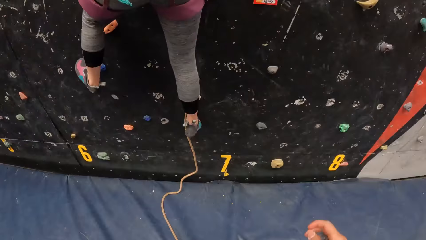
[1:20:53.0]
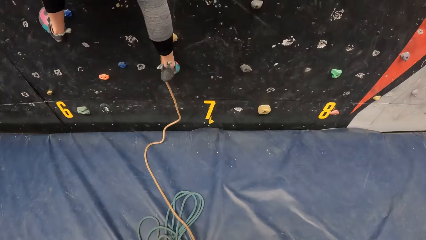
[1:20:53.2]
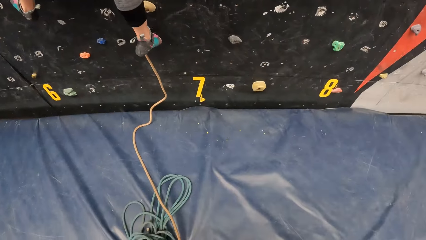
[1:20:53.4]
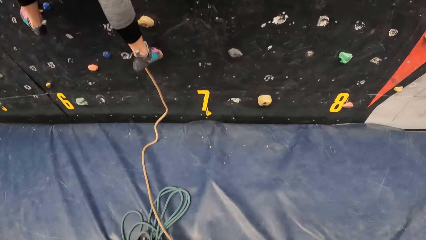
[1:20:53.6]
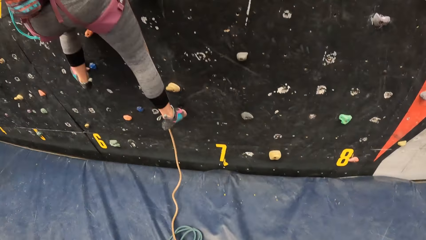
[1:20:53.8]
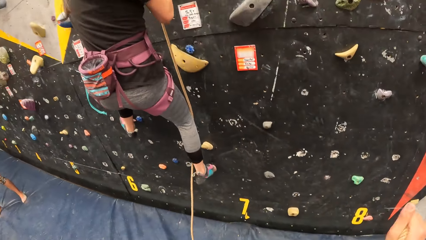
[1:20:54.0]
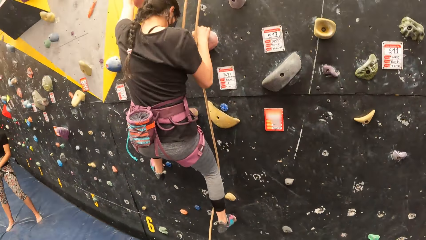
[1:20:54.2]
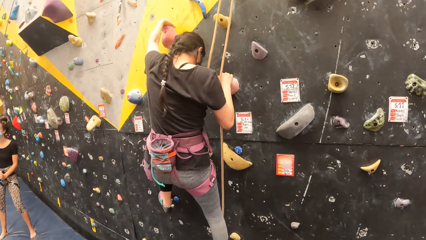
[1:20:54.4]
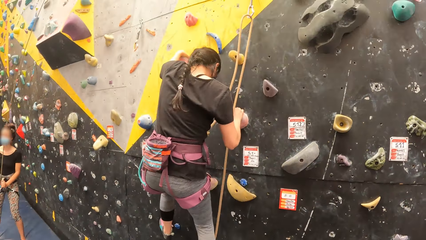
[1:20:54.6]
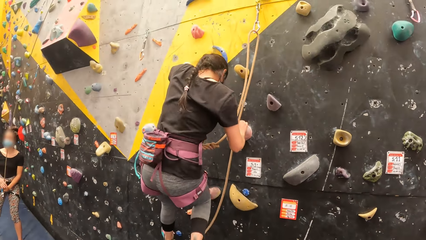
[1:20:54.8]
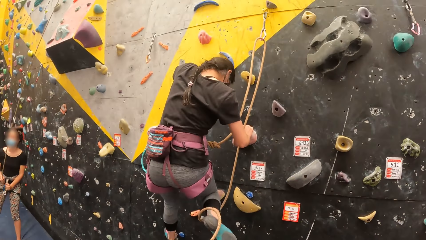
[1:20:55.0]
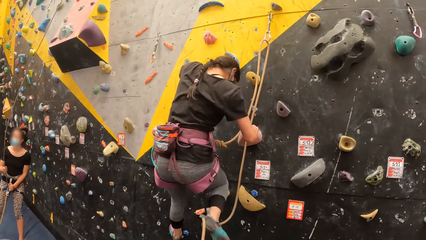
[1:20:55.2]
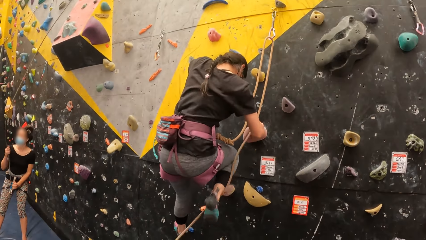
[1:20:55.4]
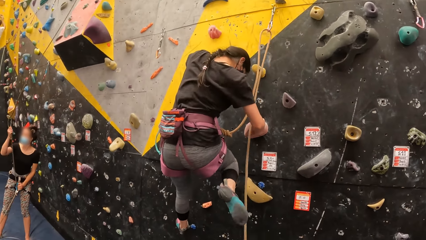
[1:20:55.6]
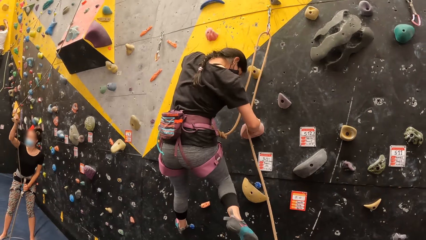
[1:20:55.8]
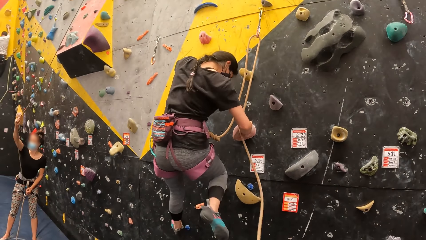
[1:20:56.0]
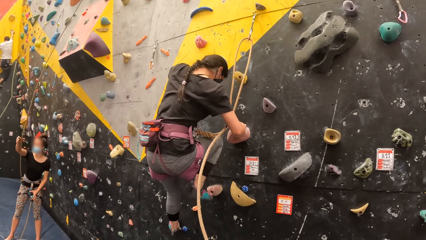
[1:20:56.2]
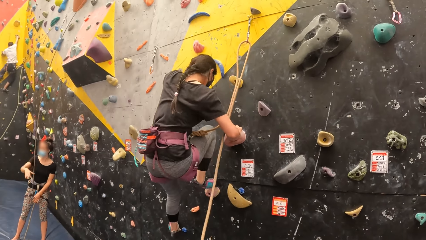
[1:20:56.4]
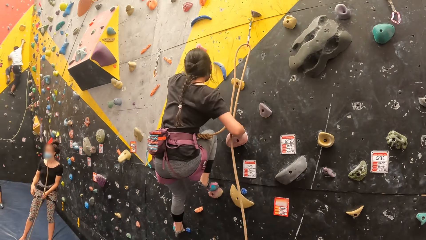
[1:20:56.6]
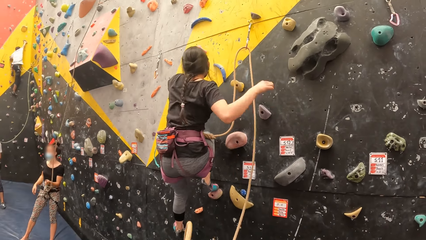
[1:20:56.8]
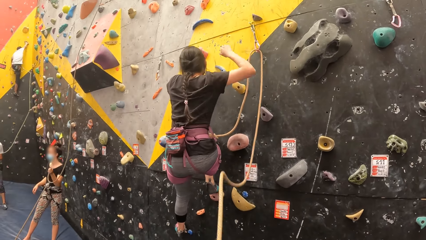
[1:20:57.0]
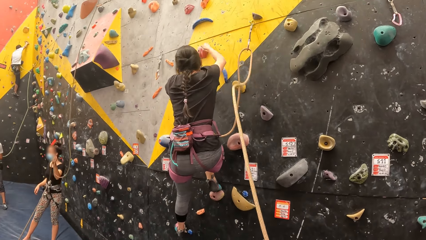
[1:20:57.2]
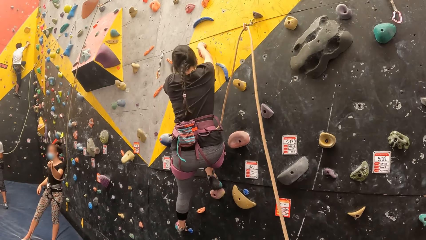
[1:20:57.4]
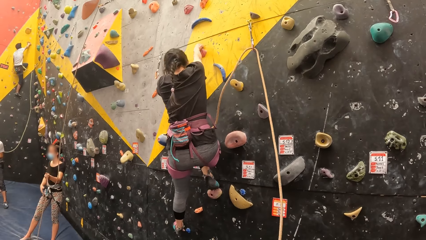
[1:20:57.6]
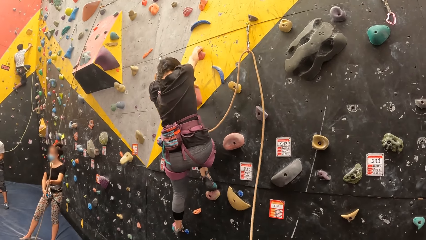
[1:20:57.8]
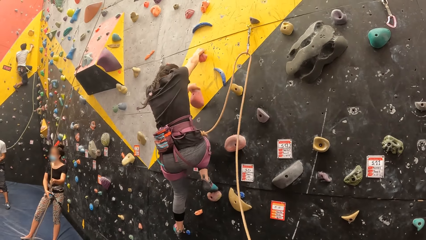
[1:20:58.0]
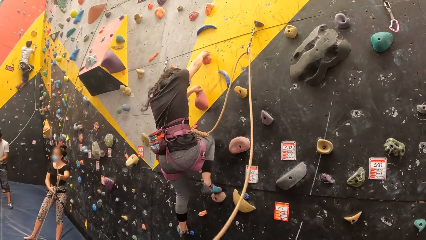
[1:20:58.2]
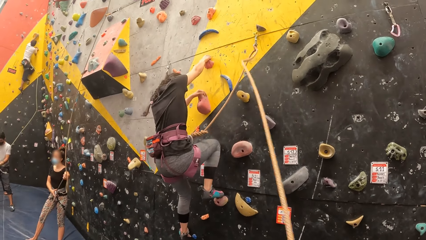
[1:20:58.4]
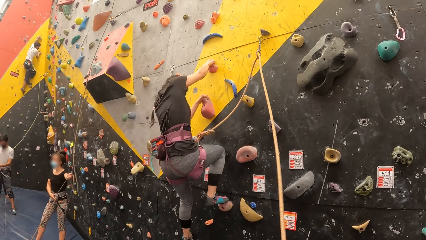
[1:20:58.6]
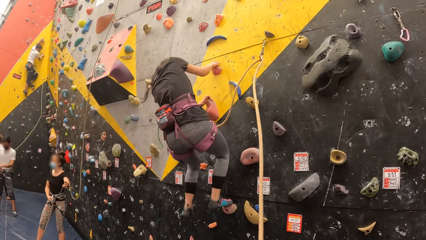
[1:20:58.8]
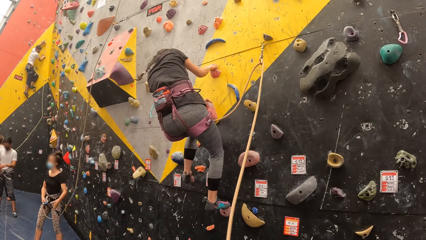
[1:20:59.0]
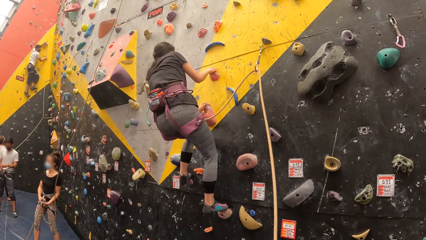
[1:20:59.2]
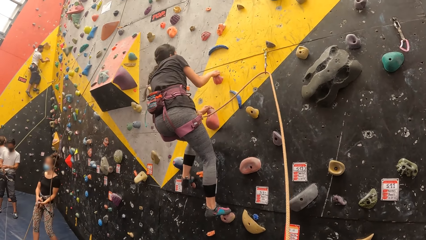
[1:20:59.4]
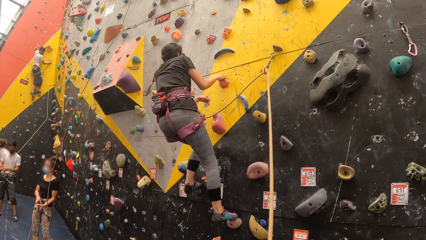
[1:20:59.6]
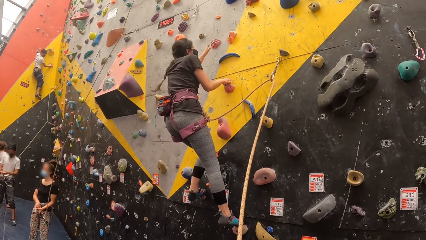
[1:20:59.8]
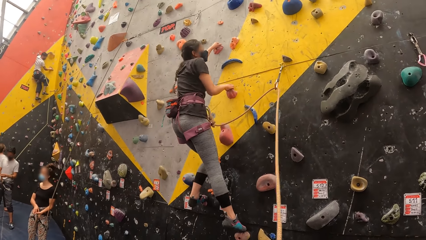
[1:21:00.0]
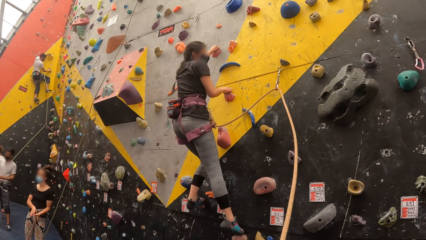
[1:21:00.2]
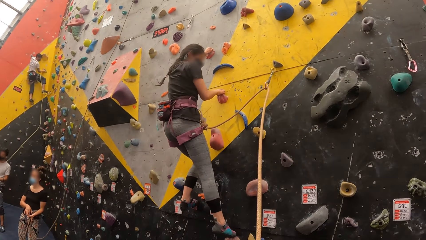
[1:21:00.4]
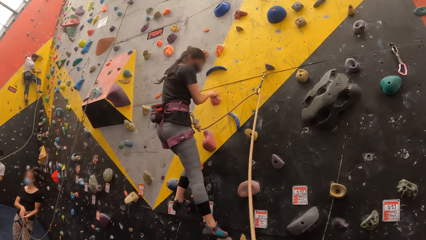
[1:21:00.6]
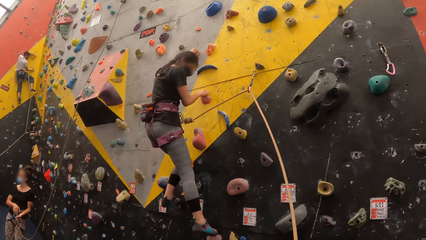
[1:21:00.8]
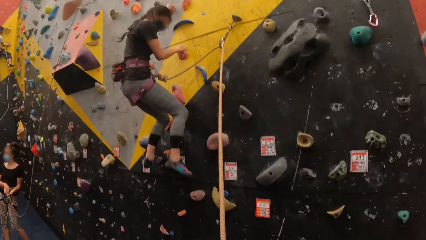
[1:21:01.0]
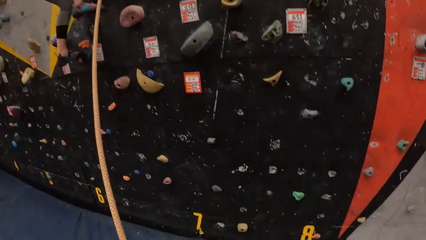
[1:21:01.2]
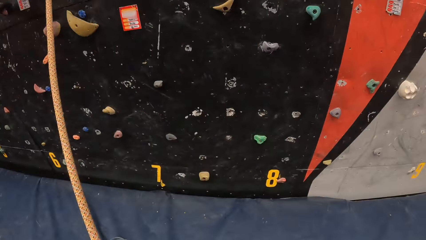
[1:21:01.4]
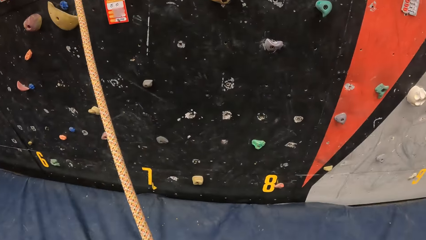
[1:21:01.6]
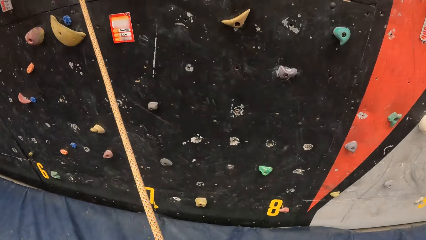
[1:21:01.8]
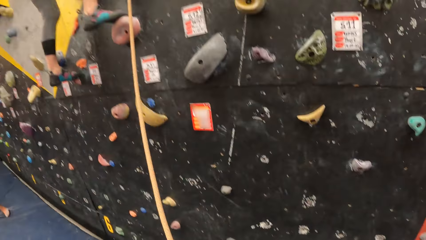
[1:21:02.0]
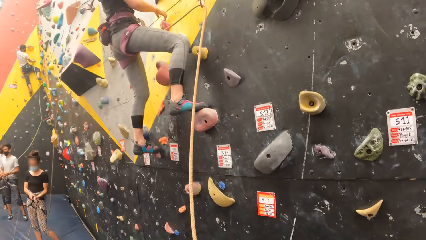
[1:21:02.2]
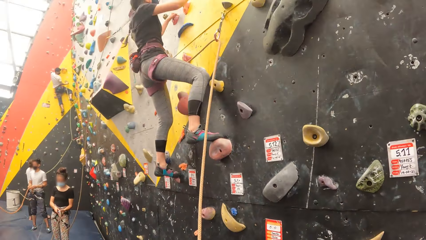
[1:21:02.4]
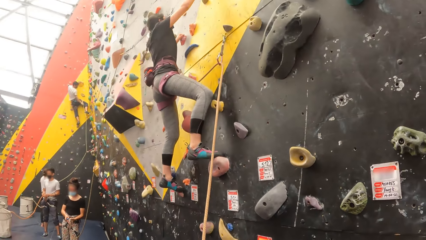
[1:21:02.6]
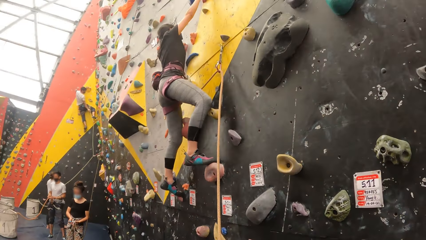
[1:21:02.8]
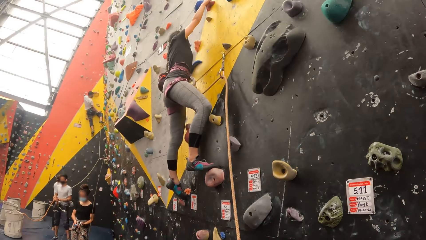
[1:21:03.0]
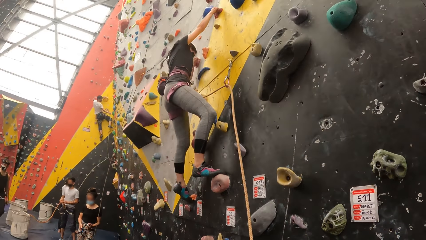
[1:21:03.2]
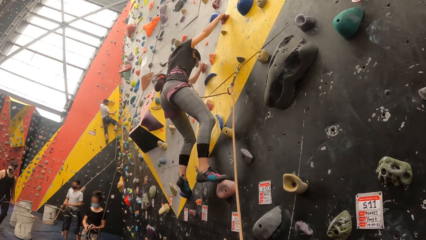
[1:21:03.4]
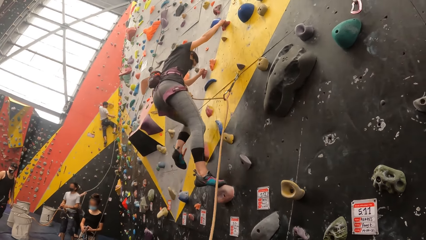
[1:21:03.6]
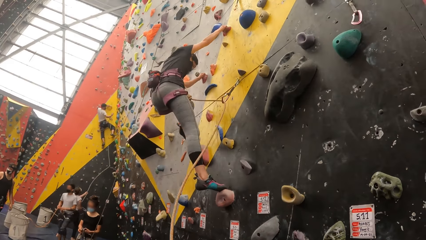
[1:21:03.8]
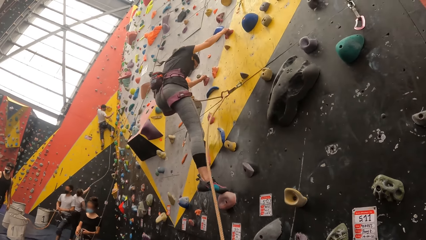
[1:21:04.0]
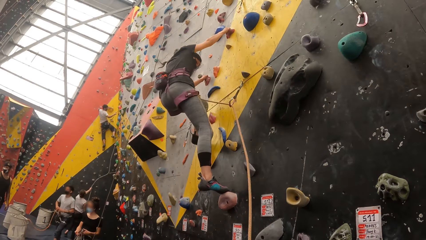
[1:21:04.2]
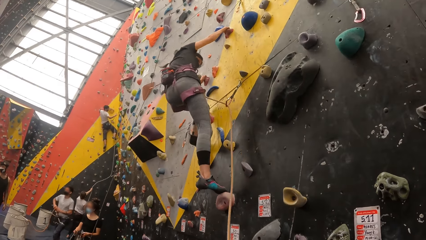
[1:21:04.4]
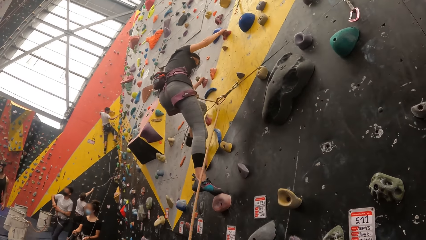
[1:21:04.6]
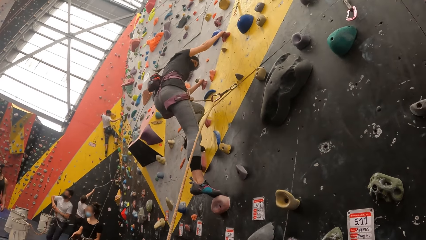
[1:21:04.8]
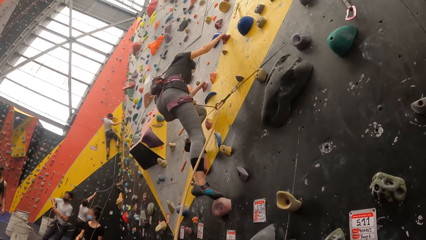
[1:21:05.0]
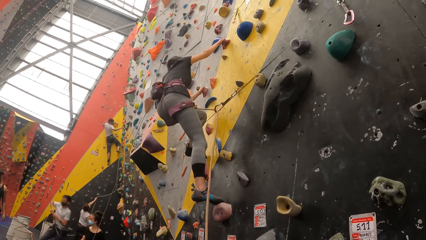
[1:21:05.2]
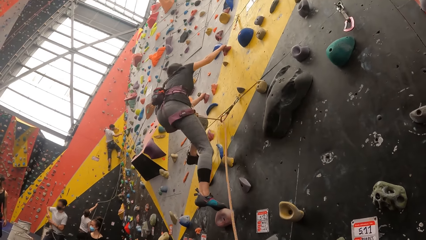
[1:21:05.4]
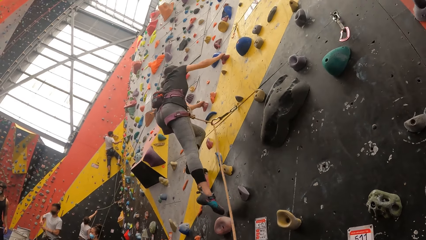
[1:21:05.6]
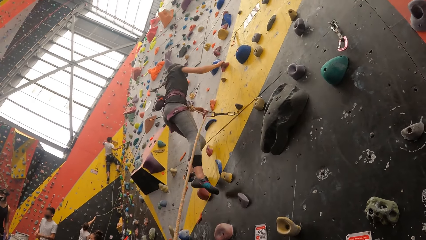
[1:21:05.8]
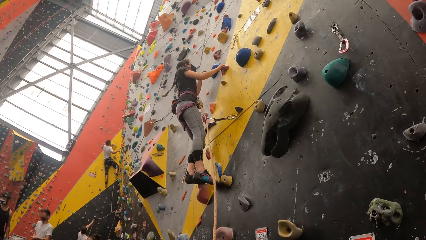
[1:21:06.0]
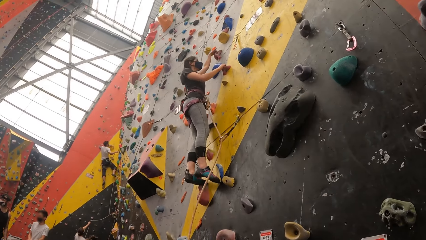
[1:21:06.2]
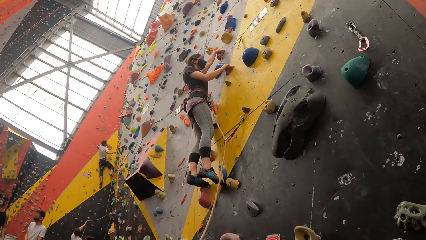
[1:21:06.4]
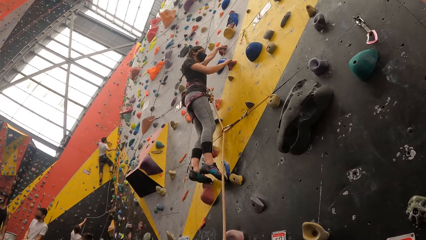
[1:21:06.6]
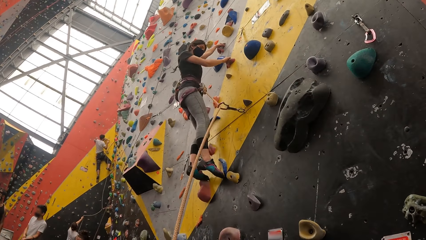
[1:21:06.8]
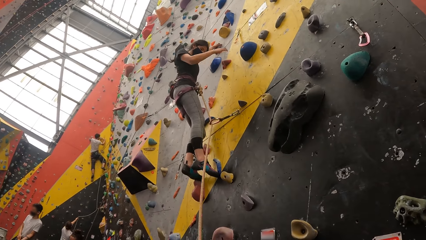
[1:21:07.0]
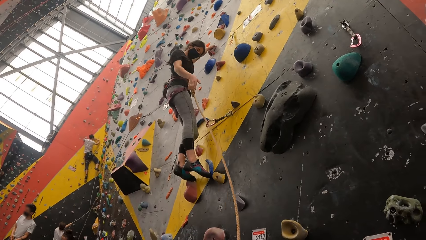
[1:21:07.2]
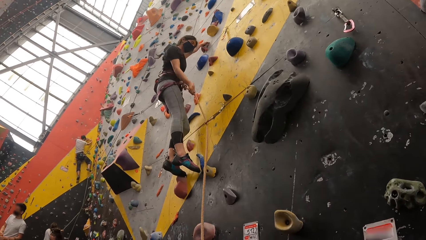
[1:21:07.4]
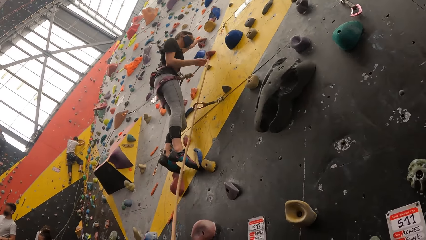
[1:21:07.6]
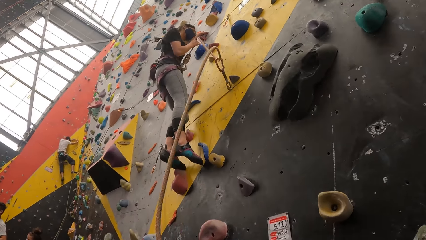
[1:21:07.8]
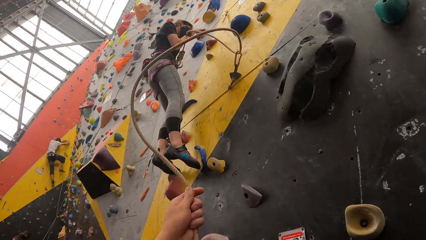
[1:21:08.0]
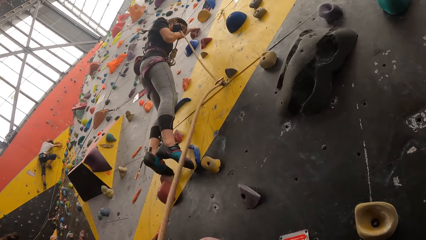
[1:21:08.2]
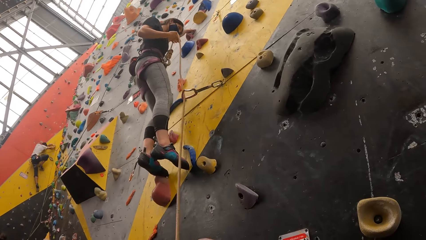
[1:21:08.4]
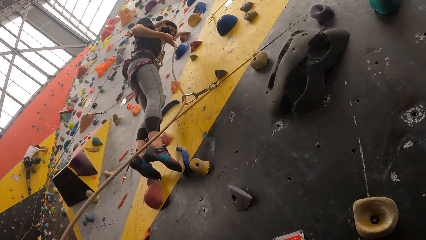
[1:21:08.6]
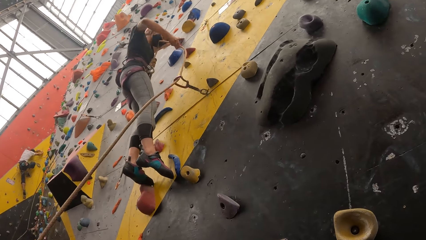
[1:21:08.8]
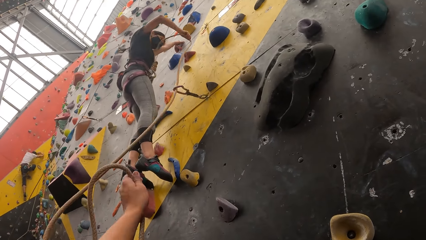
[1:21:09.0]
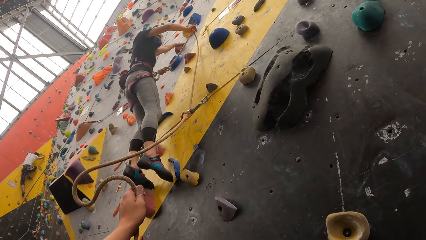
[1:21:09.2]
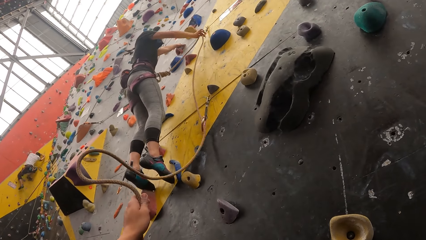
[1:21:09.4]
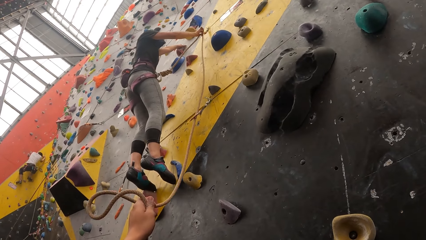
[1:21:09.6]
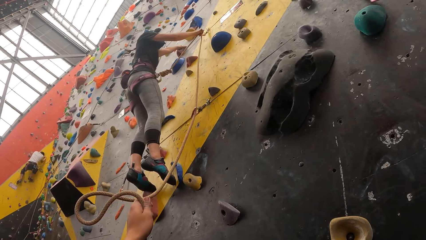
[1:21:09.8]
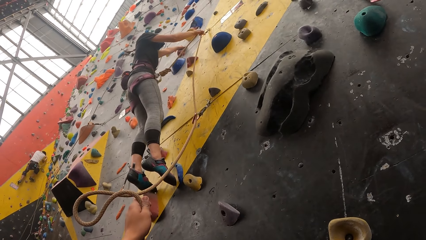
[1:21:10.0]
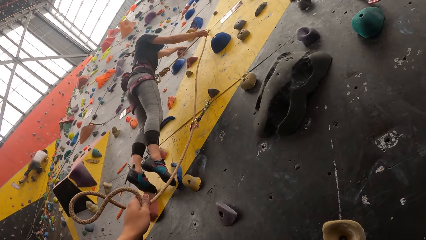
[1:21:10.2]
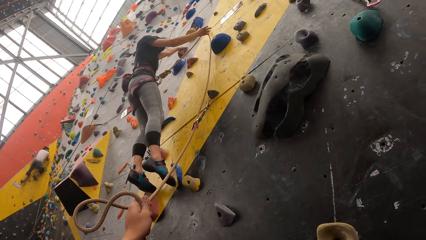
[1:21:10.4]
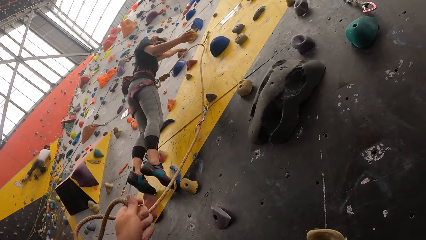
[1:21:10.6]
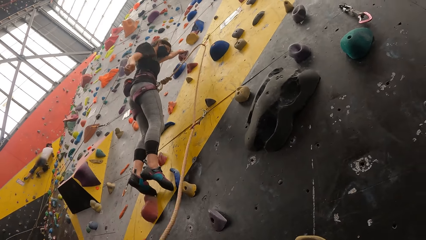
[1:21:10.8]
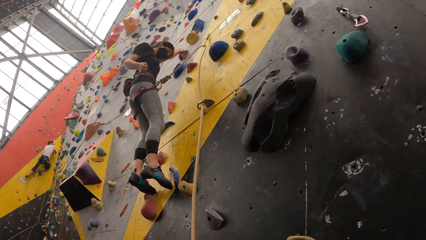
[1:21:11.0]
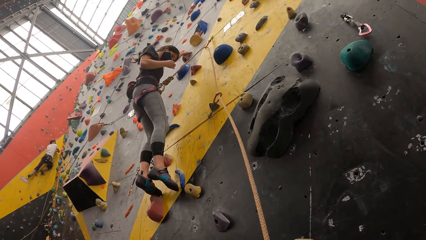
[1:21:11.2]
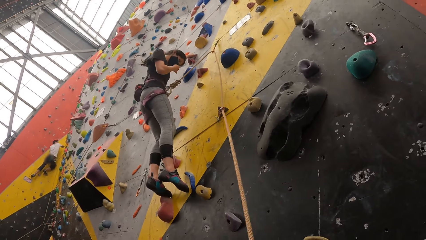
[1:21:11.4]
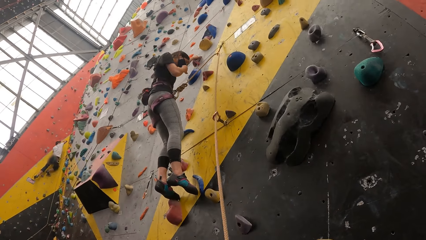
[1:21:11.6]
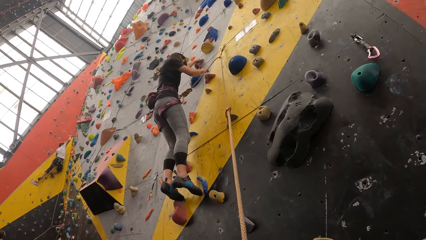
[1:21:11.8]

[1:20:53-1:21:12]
The camera wearer holds the rope. They hold the rope.
